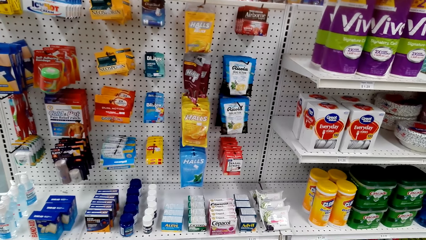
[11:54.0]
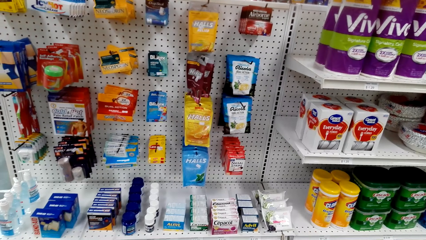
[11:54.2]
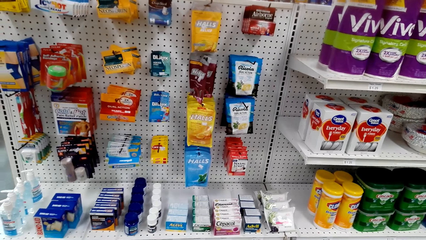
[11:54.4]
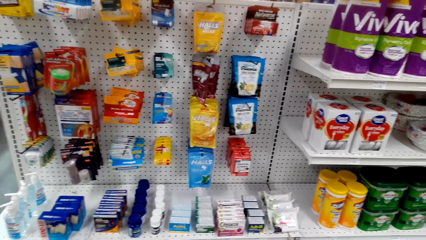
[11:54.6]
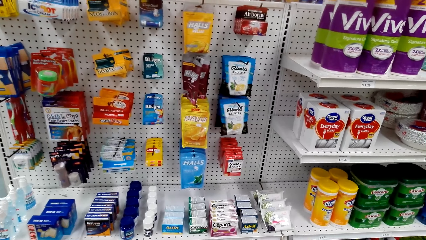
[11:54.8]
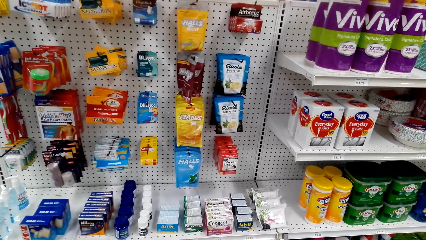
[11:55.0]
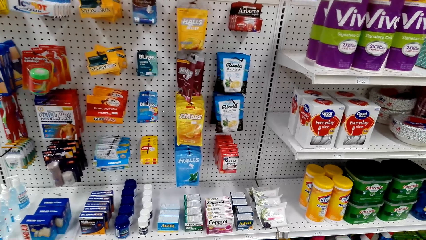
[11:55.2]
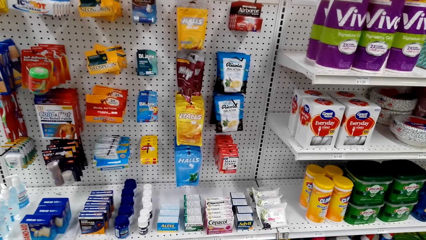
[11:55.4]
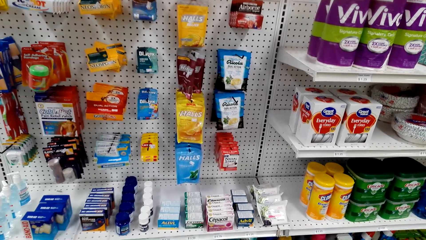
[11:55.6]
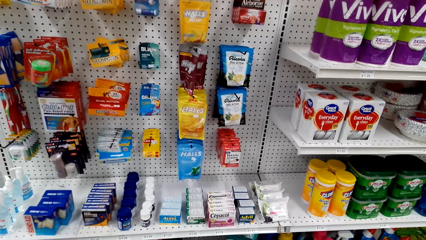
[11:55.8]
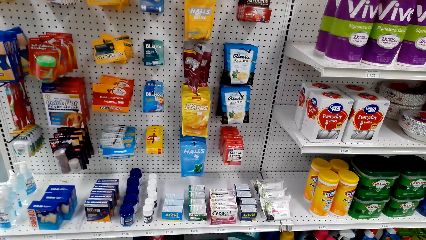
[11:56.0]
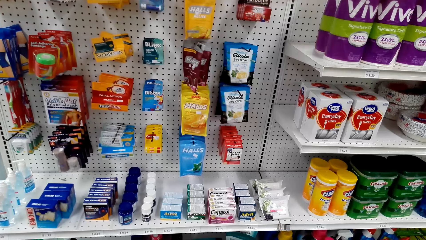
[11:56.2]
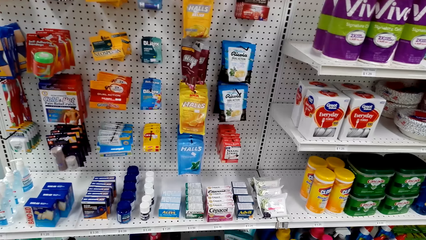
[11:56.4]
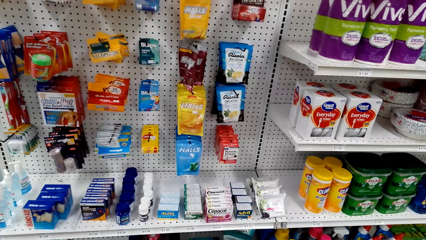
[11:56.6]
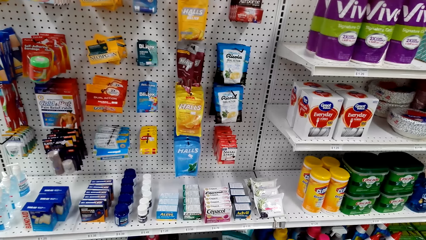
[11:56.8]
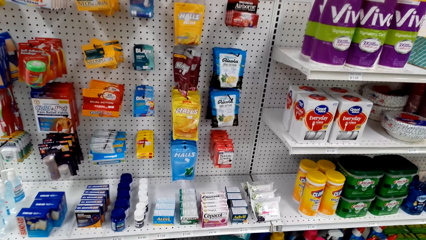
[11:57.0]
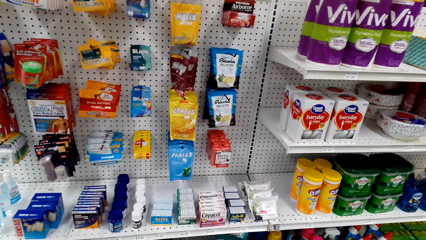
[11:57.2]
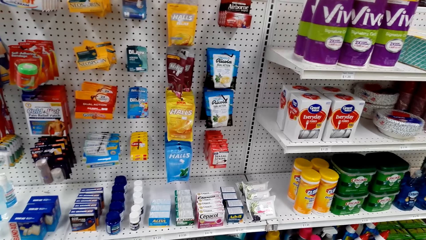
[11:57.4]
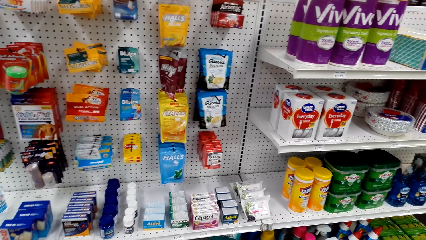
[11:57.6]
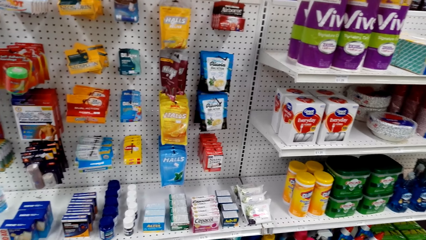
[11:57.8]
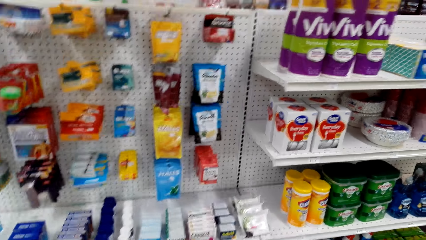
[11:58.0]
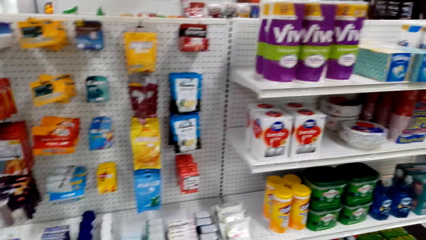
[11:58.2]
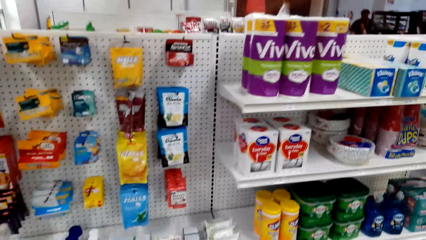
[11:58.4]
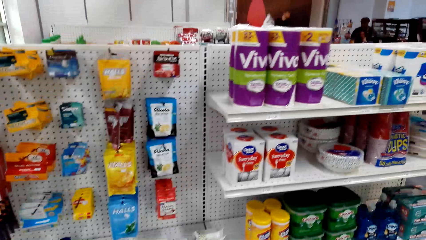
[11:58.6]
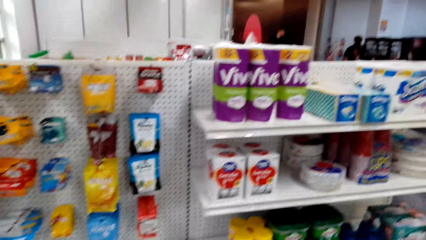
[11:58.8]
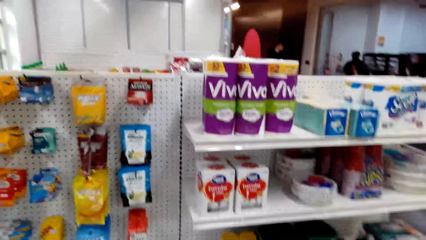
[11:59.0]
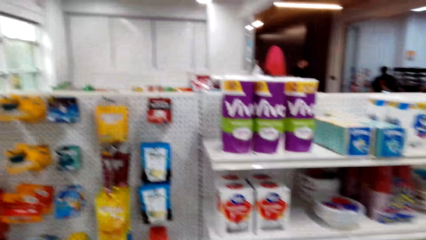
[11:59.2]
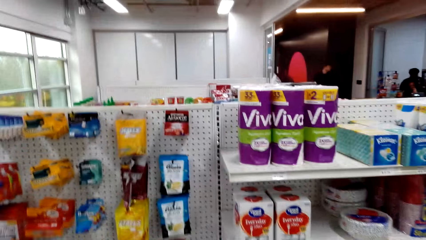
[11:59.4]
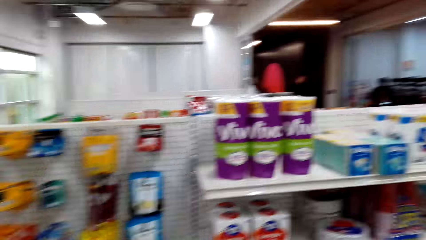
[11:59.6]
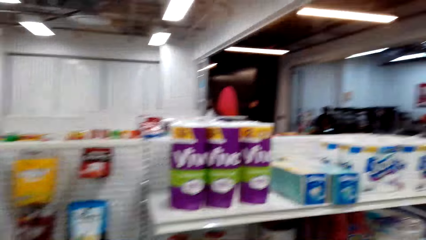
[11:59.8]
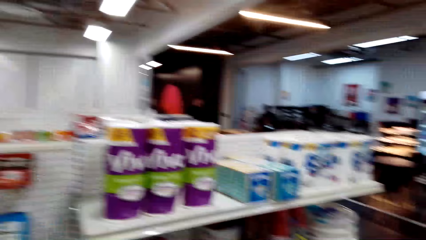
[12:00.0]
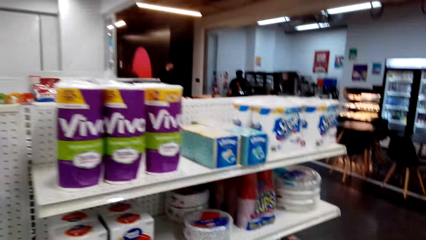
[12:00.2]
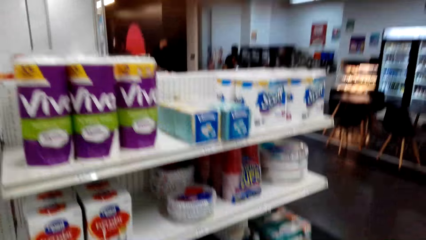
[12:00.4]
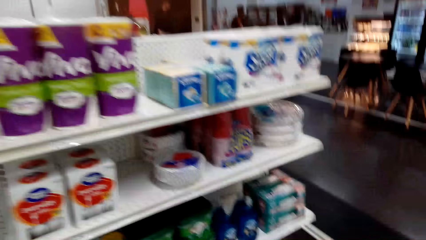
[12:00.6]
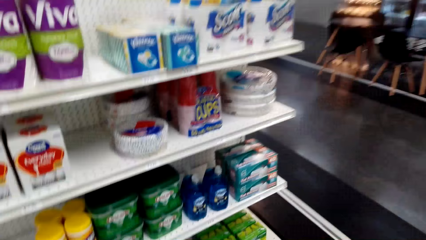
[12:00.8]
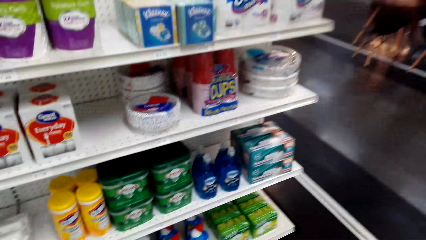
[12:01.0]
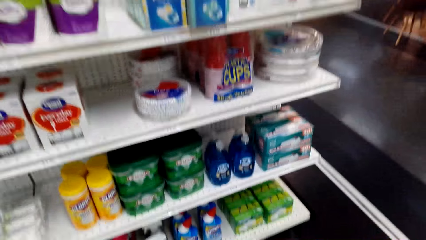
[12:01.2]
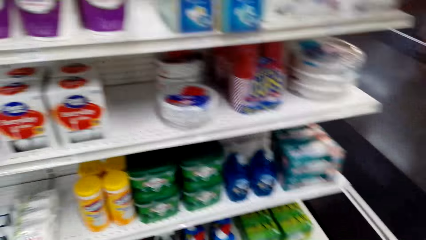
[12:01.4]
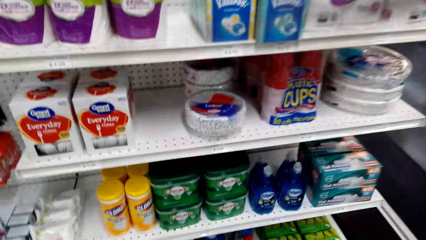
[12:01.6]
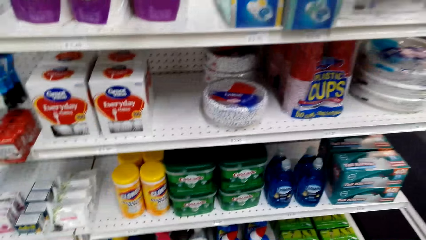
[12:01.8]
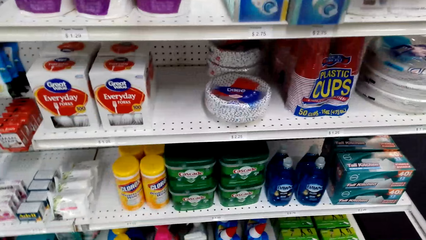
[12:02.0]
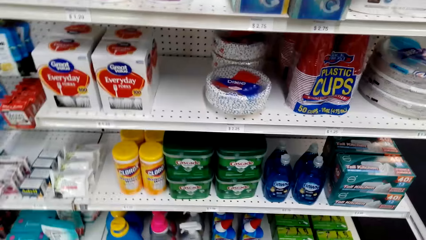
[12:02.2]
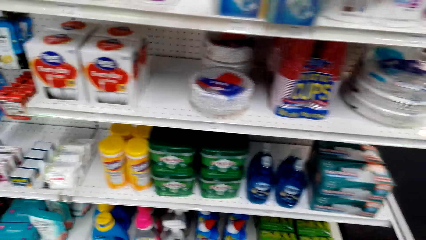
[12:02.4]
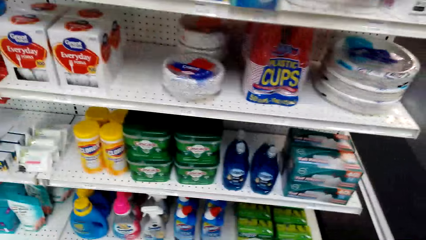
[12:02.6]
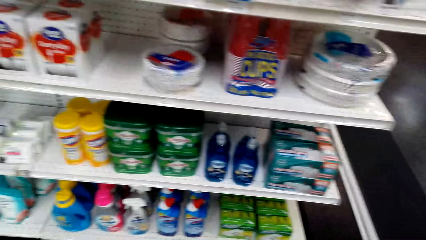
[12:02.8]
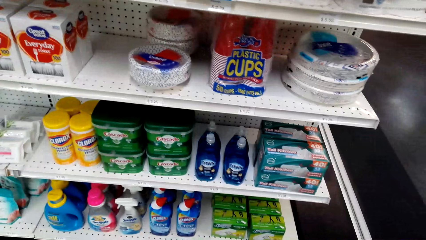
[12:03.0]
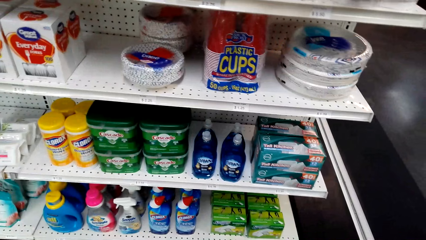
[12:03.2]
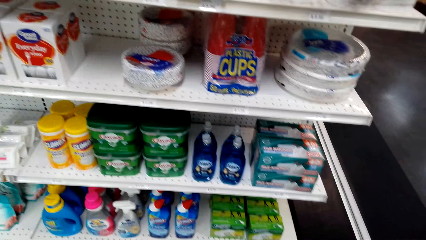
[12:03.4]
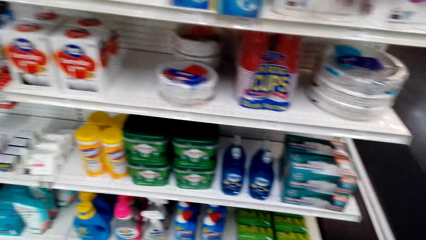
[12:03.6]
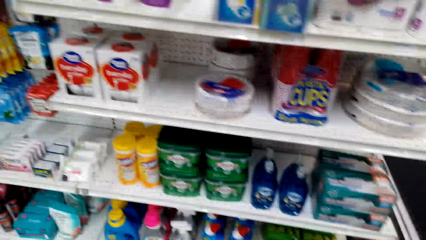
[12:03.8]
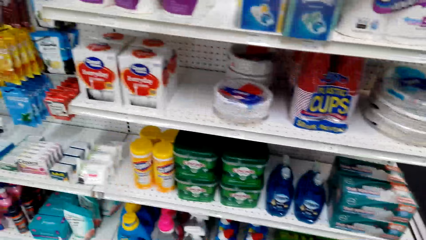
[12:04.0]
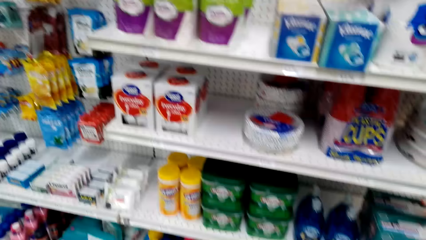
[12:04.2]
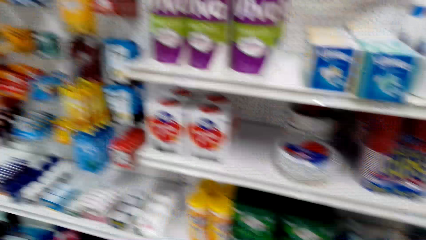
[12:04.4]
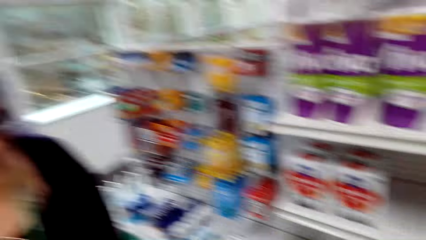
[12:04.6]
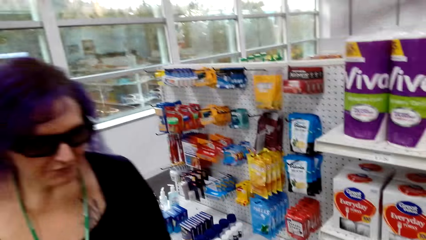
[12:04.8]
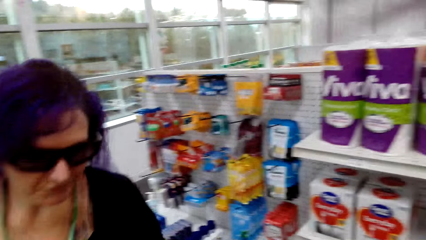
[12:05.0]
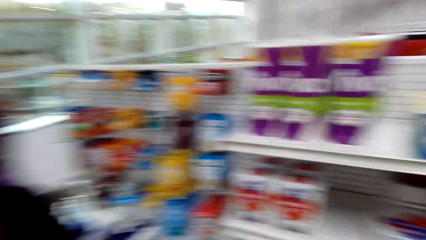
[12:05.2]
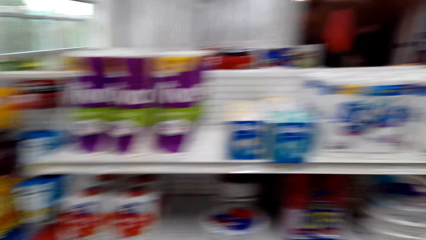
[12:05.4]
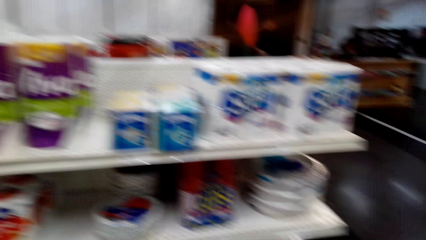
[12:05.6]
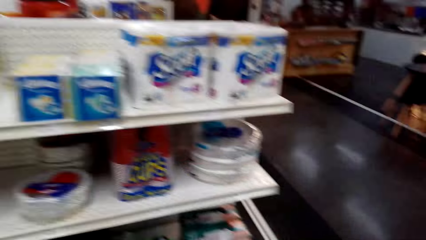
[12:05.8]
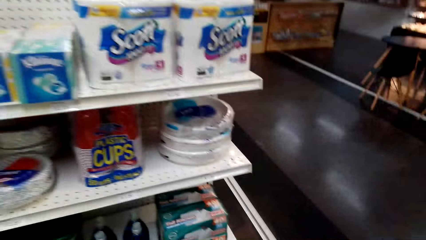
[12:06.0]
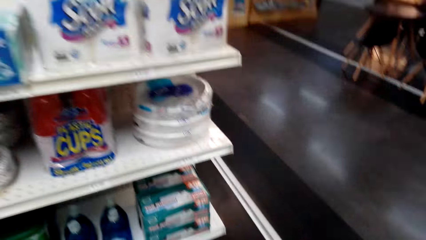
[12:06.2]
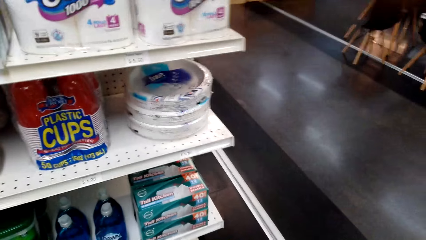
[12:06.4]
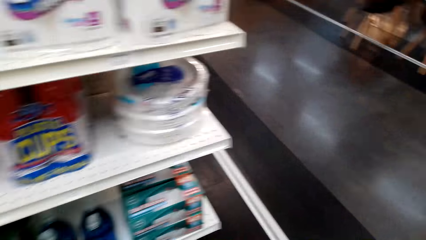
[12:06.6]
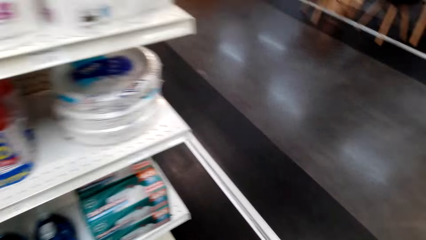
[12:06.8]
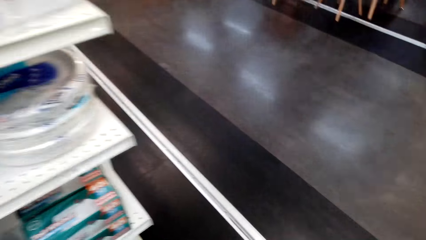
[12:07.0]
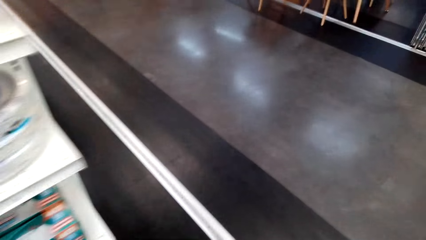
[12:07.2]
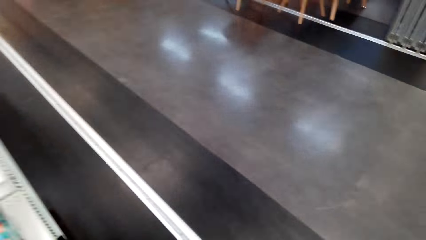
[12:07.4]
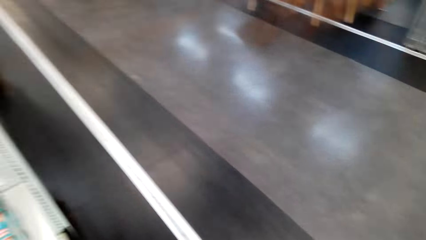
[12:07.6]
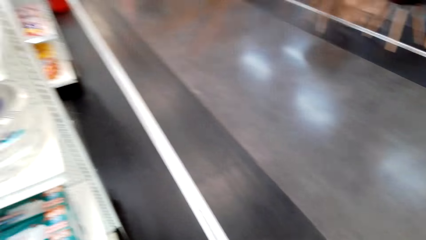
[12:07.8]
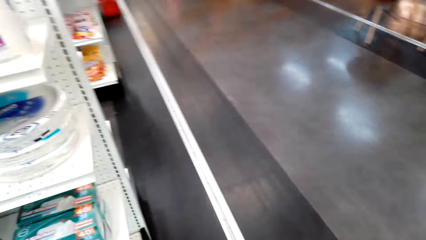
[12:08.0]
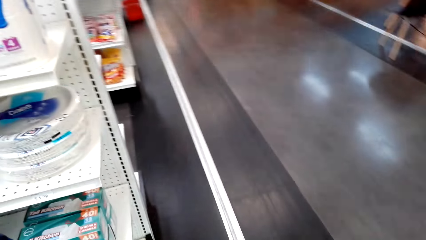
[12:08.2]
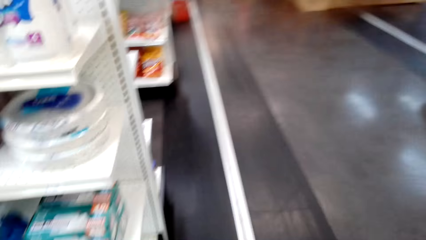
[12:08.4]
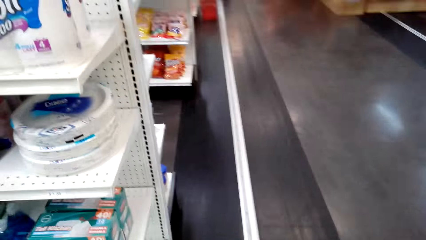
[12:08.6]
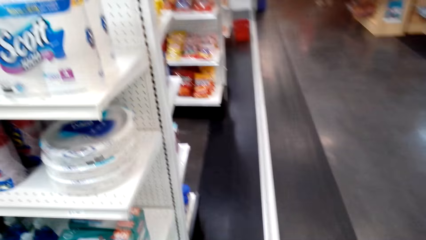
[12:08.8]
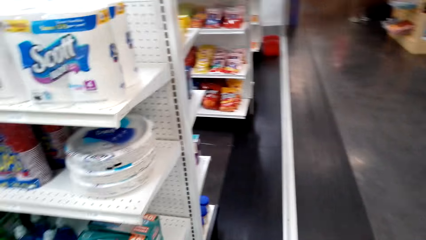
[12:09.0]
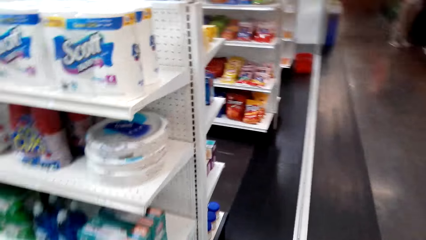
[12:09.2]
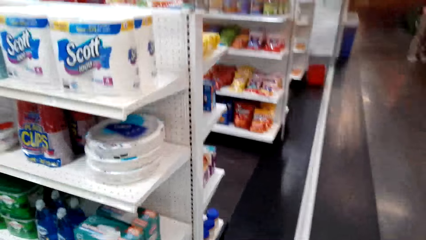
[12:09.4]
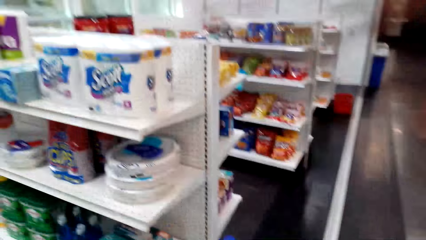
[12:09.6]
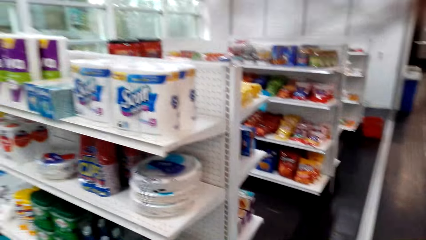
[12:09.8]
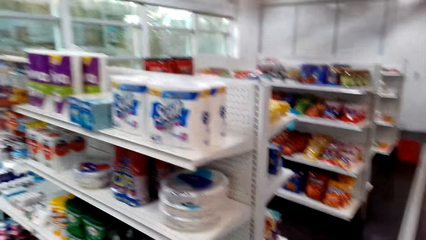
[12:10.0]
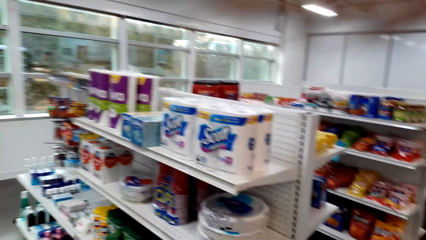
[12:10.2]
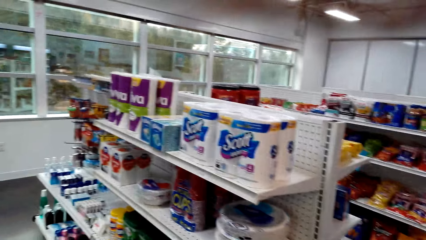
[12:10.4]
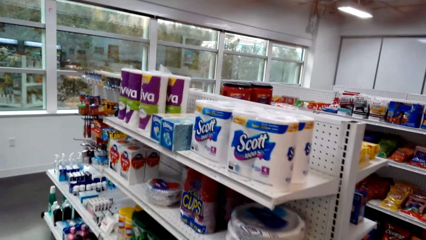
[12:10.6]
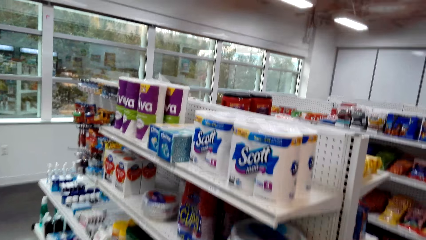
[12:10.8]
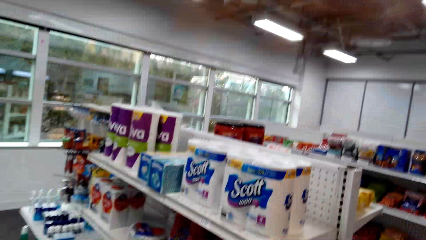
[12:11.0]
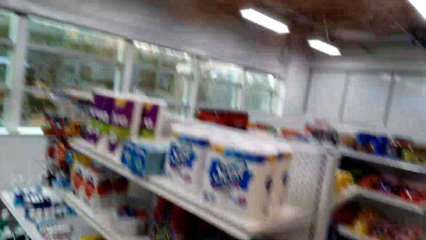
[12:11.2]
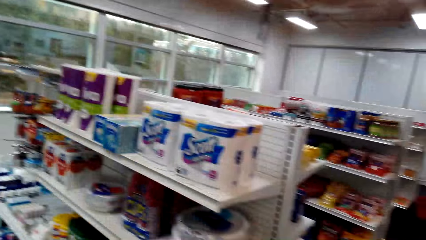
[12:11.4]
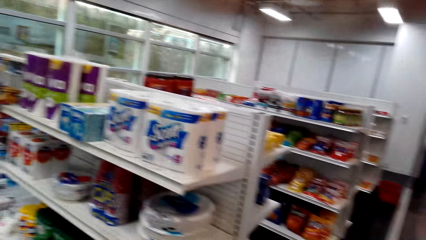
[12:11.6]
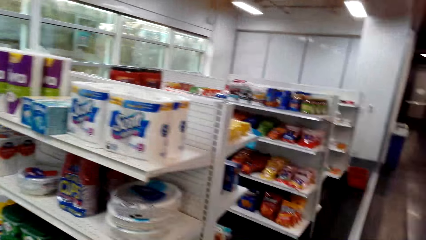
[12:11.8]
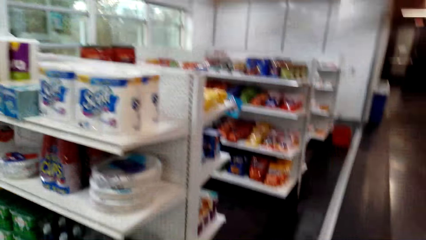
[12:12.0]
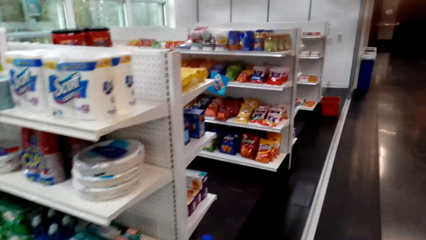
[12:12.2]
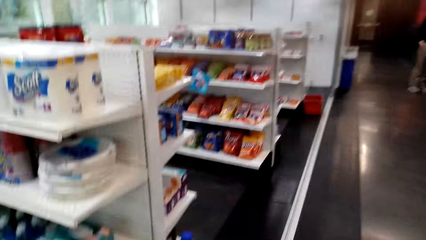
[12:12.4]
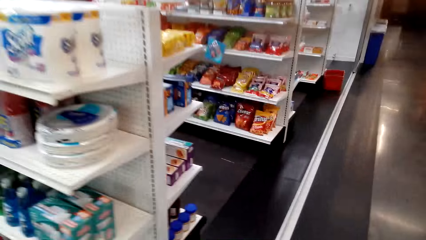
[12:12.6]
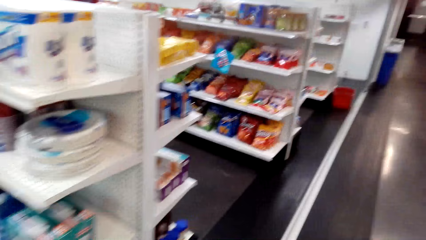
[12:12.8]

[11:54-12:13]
The camera wearer walks around the convenience store. They stare at the shelf. They talk to a woman. They walk around the supermarket.
